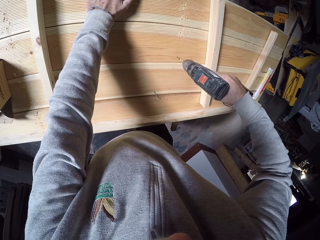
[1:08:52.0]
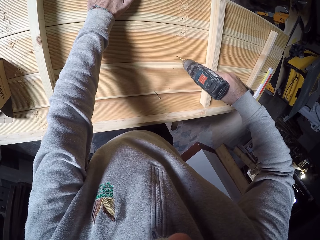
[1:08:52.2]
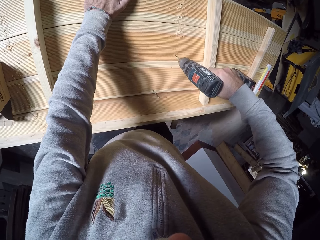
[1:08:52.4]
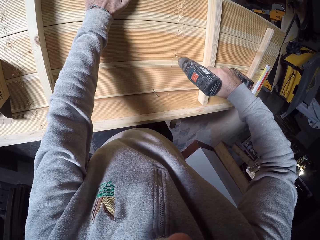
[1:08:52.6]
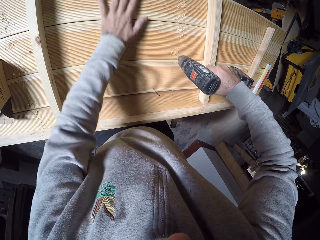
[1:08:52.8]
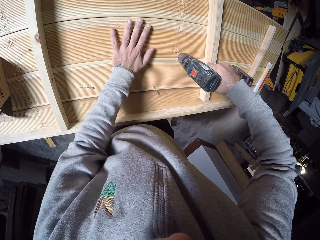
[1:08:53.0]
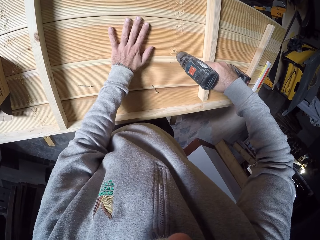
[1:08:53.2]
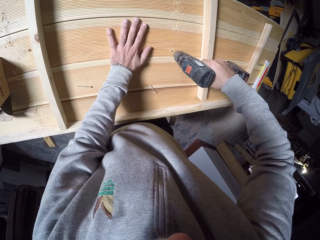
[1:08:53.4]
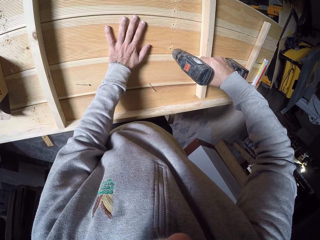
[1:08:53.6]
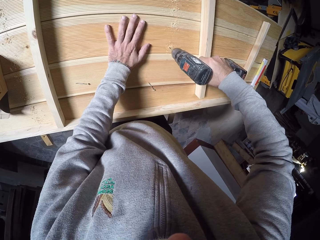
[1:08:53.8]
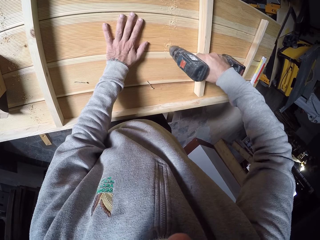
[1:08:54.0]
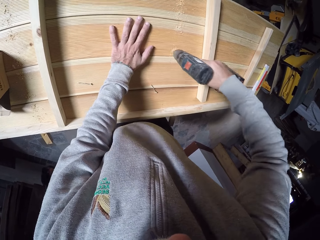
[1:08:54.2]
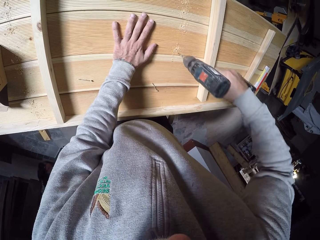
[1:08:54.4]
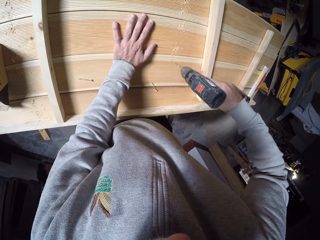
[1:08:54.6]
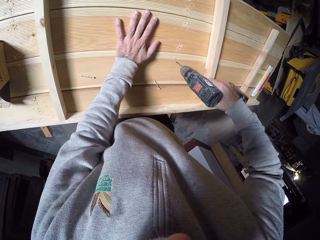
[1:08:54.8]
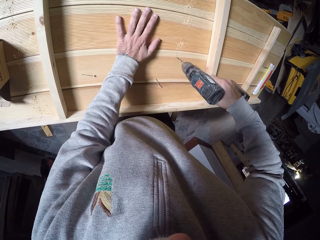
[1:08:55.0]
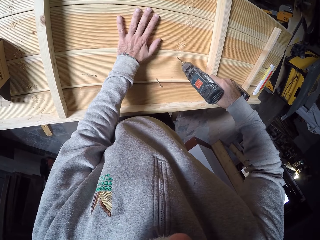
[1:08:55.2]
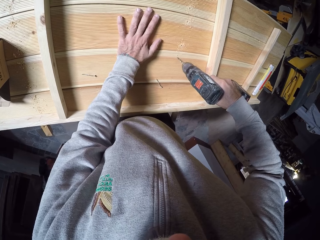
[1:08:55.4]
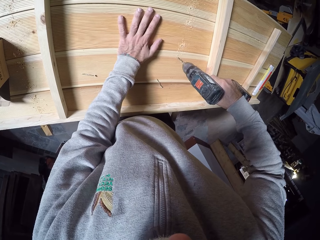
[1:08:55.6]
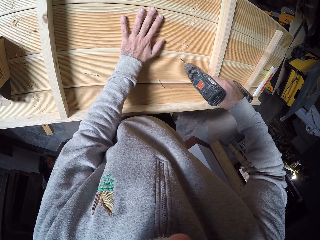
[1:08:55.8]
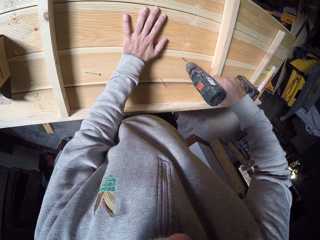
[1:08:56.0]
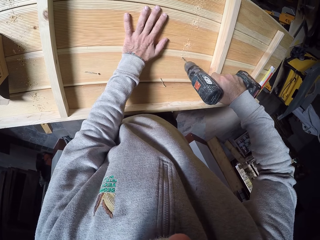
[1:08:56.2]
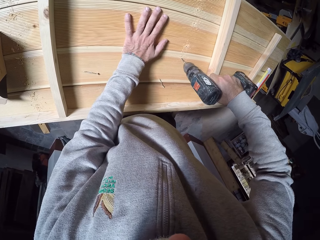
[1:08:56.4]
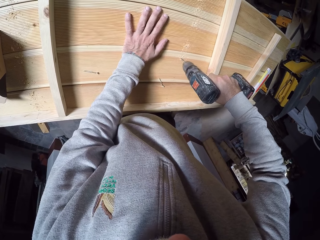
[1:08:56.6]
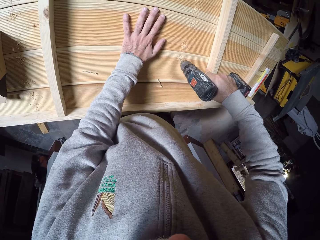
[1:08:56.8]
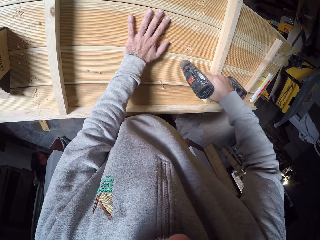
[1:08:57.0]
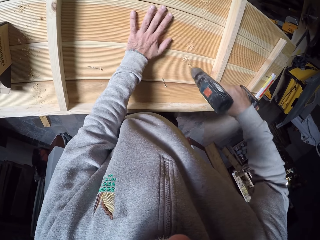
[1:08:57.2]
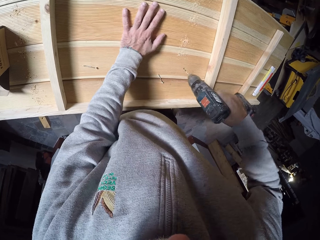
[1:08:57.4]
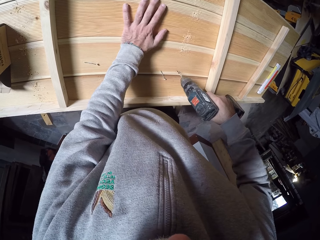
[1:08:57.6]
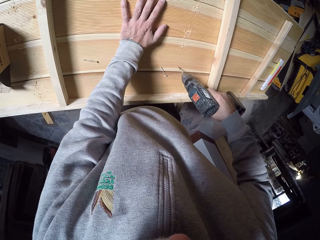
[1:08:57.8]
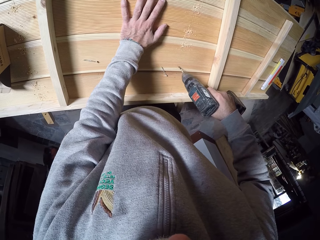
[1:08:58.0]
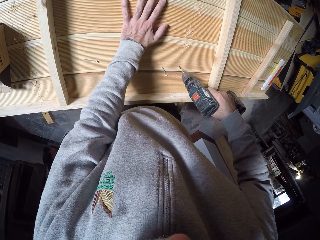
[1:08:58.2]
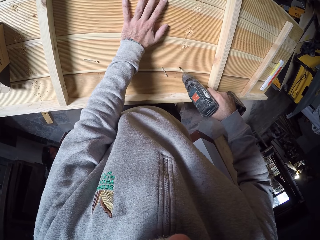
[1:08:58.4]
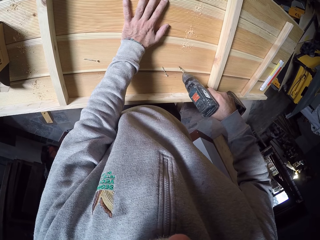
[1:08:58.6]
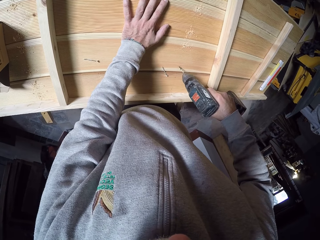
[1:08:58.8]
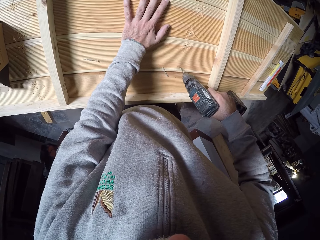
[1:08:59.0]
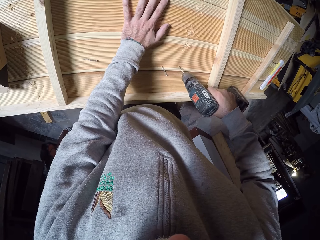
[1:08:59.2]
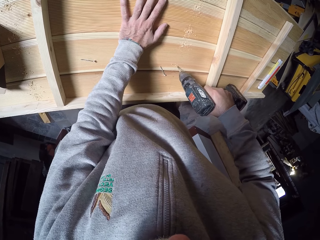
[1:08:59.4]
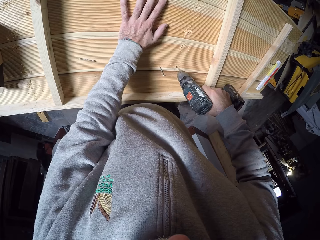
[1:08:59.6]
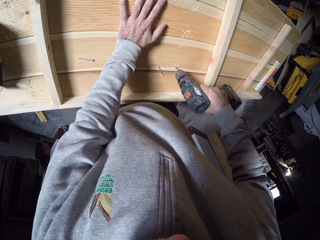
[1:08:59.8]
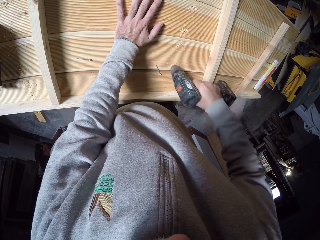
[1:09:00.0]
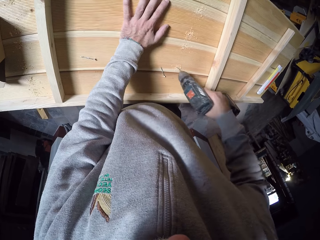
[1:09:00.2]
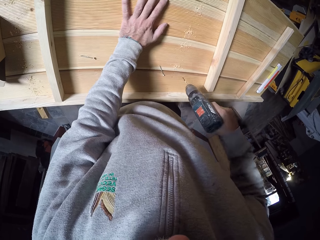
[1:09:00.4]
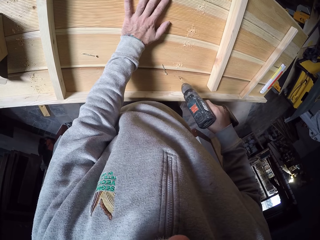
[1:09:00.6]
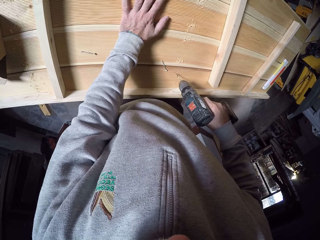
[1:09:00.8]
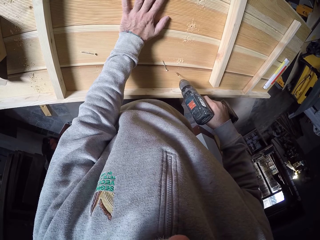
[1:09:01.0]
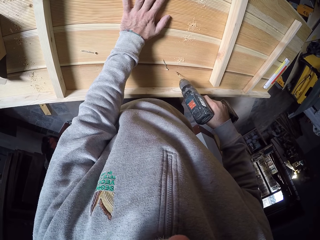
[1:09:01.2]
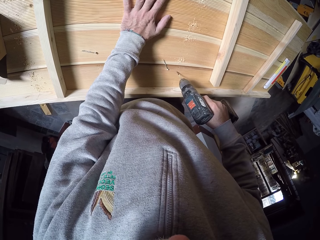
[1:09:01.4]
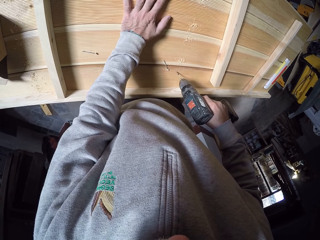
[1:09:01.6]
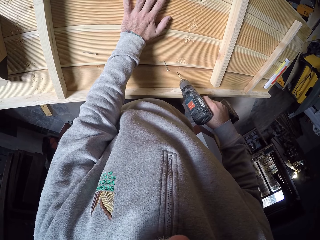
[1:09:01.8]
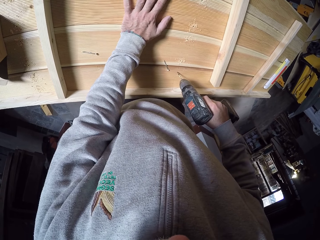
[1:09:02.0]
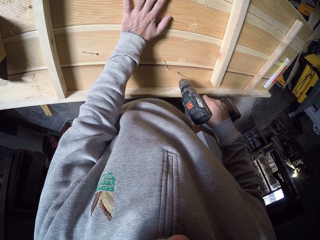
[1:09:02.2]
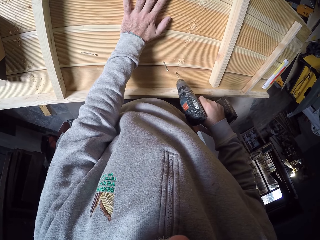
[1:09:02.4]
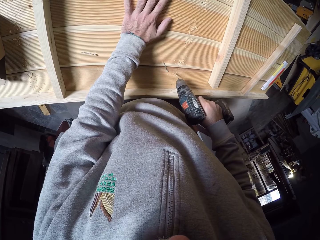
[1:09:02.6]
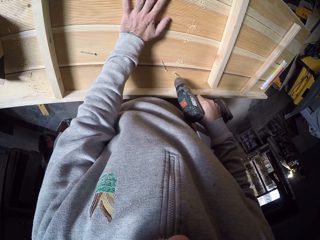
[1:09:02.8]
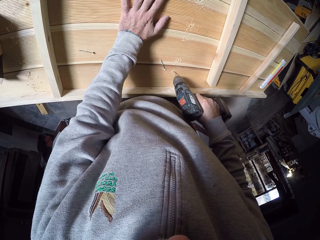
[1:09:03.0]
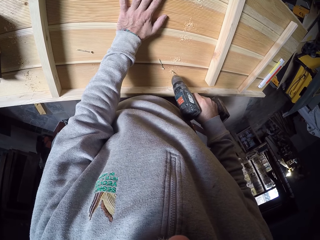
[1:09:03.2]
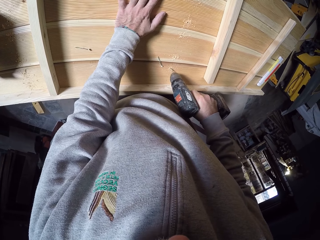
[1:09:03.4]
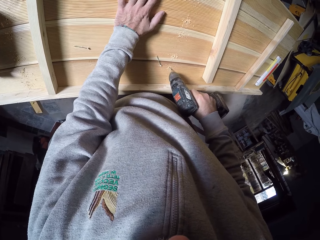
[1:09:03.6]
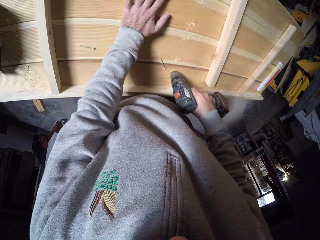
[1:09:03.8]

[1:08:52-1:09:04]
The camera wearer moves his left hand. He drills the wood.

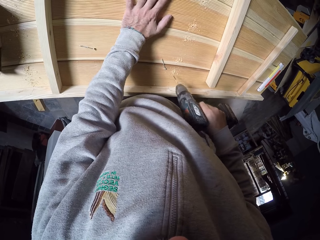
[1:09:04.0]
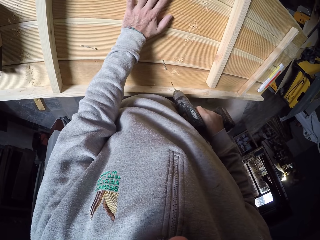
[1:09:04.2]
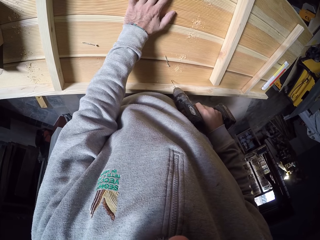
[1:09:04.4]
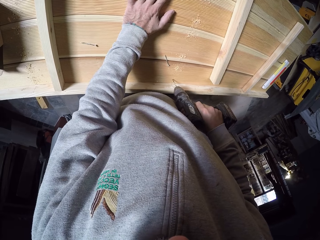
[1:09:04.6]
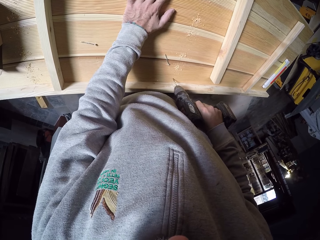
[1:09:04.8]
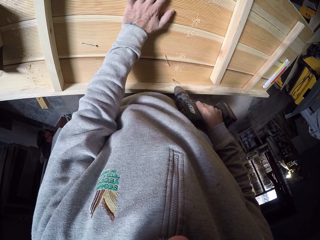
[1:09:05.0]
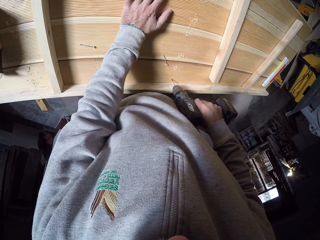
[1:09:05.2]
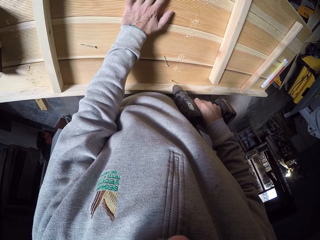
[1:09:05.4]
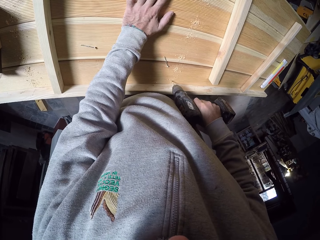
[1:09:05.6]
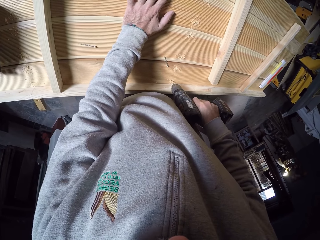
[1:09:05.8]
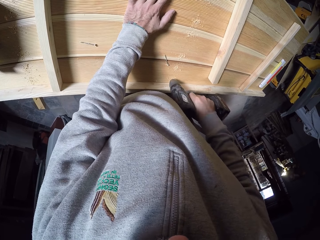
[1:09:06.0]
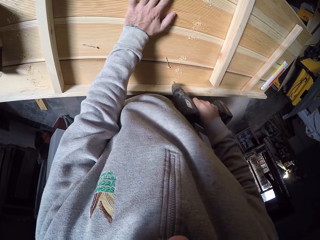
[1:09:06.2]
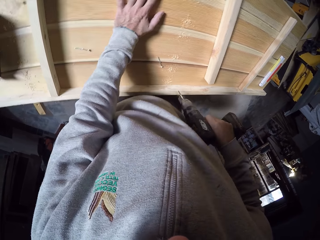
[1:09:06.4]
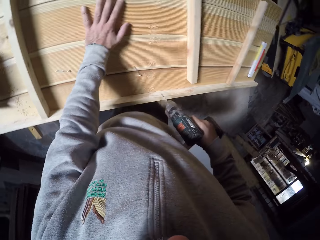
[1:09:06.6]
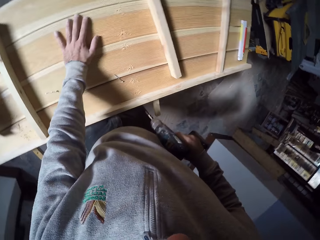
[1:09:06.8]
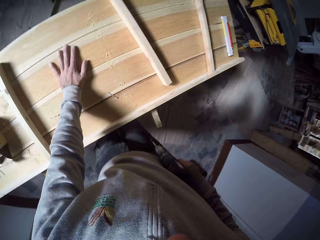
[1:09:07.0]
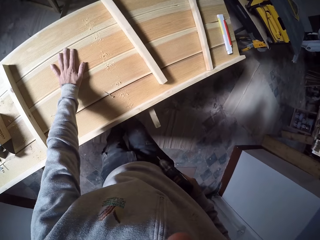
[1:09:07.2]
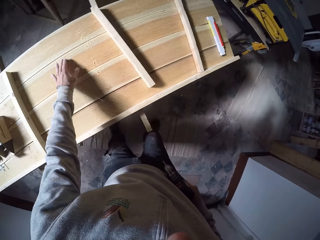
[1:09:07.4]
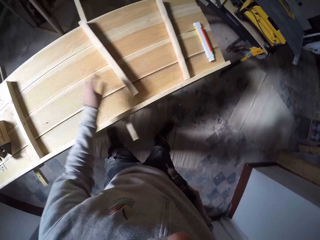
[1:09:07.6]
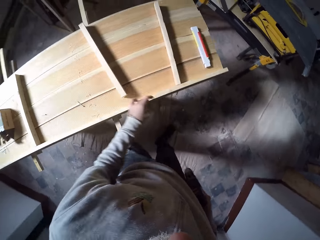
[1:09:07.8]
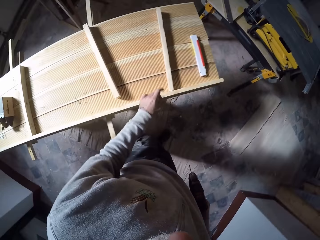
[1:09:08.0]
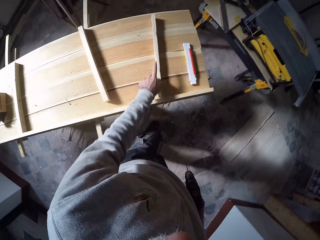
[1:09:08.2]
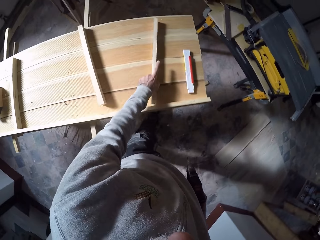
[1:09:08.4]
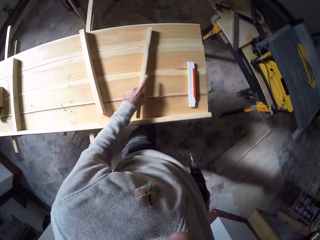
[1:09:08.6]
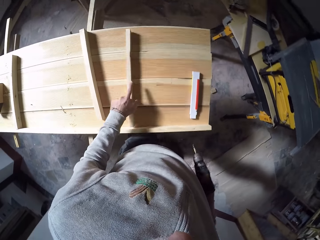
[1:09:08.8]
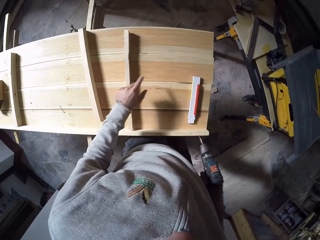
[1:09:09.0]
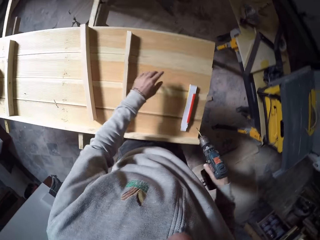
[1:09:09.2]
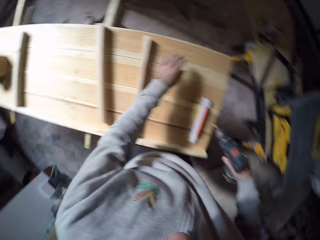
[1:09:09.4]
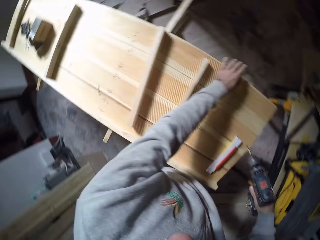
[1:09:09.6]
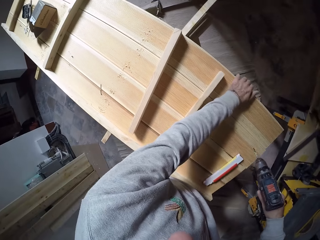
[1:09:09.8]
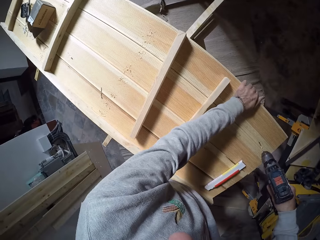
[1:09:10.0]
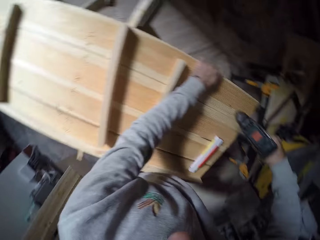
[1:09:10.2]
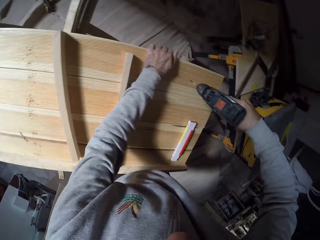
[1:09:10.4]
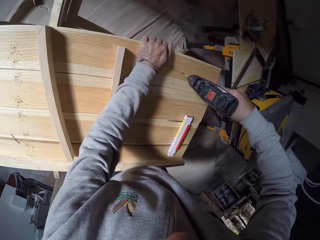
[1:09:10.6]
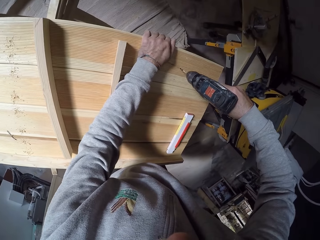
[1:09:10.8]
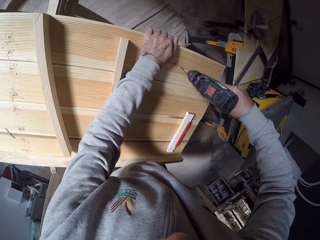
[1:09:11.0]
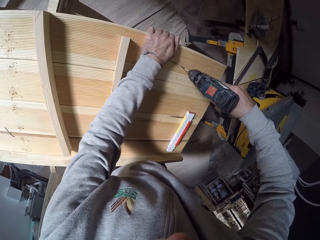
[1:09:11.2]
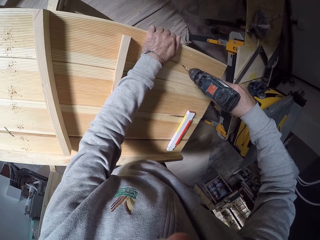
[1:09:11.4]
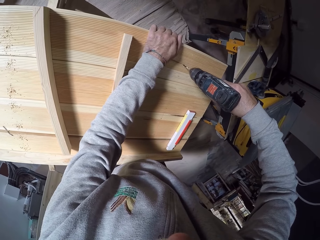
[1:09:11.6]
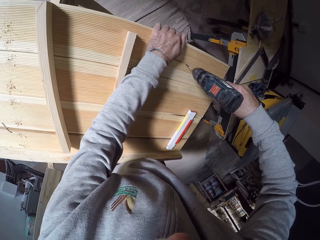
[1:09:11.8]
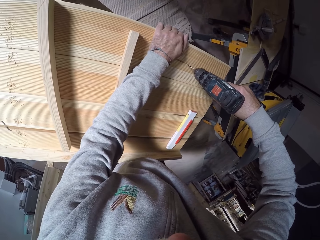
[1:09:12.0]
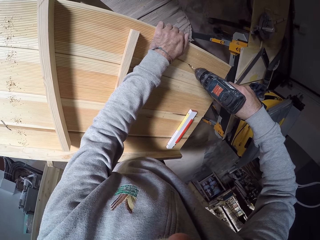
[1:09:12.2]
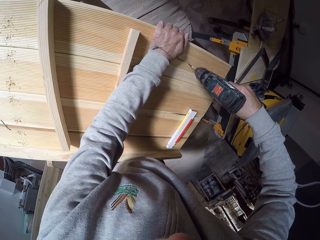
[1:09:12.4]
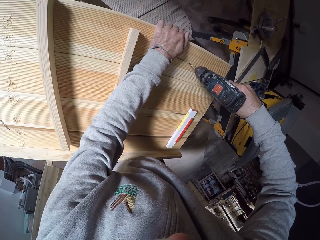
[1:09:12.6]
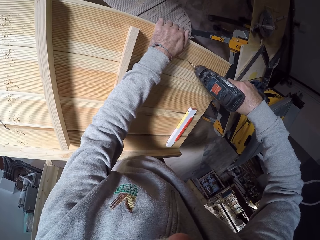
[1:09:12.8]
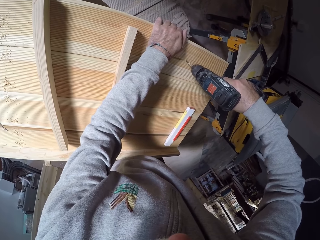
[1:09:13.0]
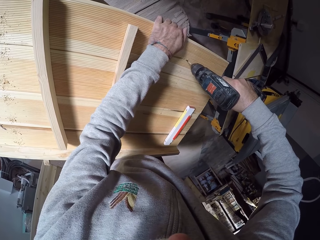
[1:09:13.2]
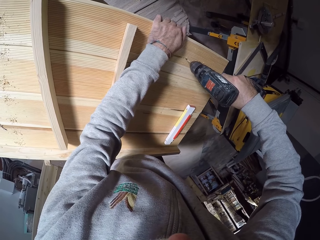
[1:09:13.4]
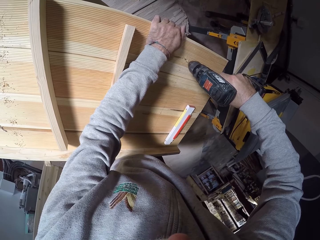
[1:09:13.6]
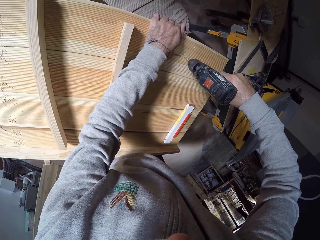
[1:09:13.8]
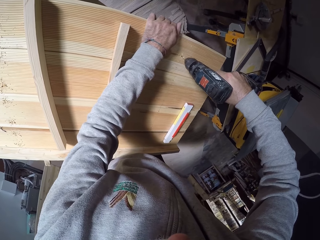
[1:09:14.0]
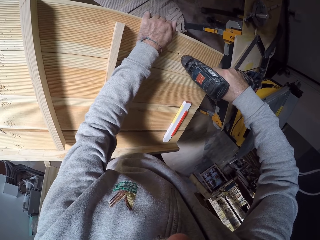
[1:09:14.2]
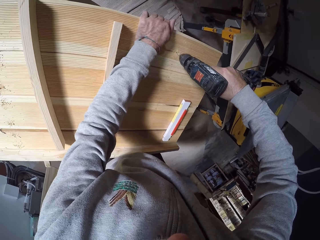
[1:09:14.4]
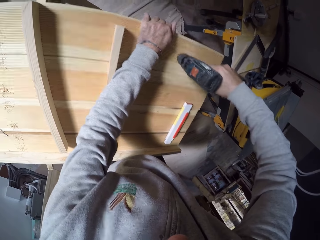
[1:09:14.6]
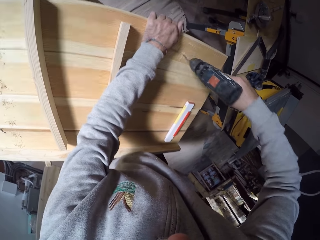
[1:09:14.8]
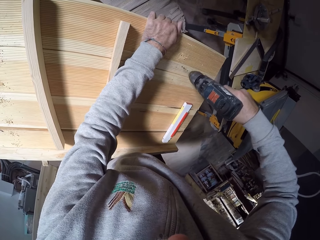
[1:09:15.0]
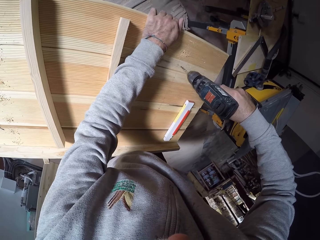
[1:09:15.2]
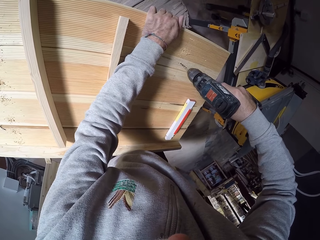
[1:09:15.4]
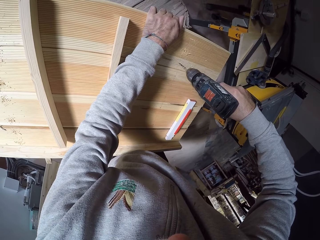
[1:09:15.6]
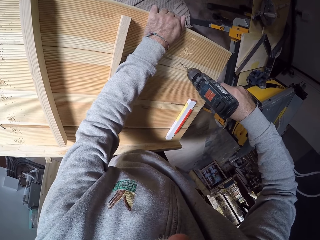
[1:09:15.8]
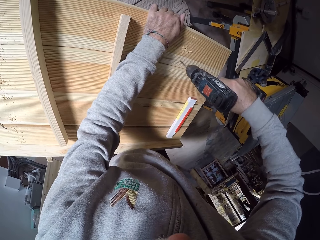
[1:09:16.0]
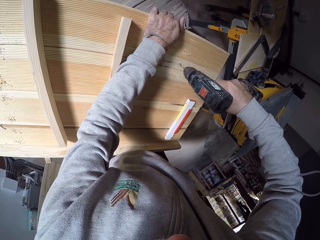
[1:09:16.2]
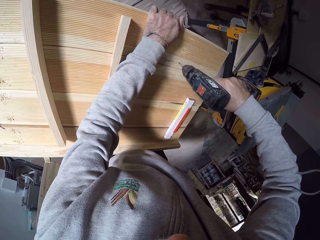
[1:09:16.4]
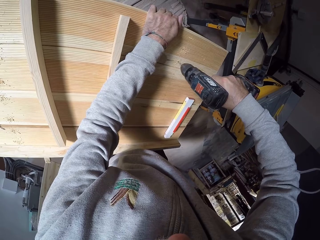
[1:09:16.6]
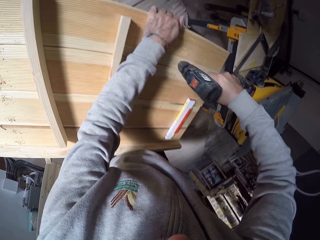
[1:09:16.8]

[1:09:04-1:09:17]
The camera wearer moves a plank on the wooden board with his left hand. He drills some holes into the wooden board with the drill in his right hand.
